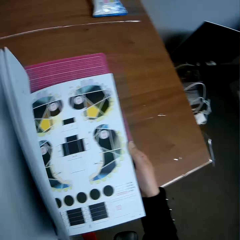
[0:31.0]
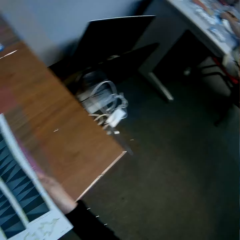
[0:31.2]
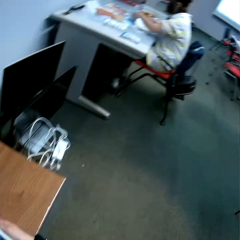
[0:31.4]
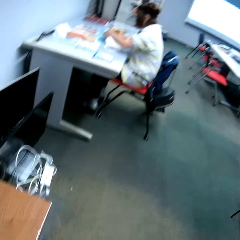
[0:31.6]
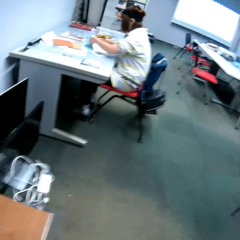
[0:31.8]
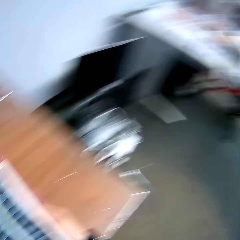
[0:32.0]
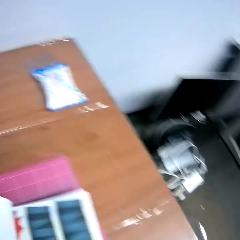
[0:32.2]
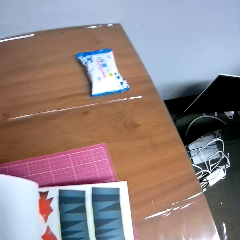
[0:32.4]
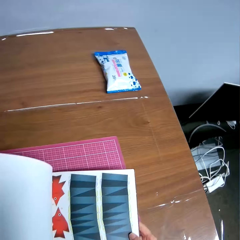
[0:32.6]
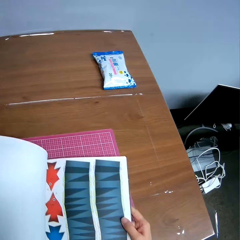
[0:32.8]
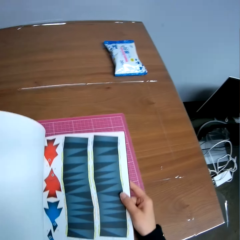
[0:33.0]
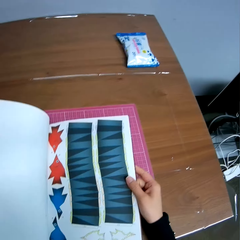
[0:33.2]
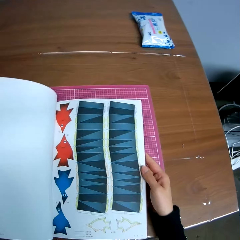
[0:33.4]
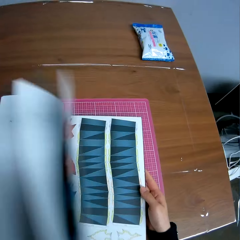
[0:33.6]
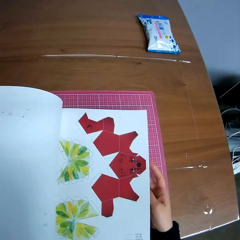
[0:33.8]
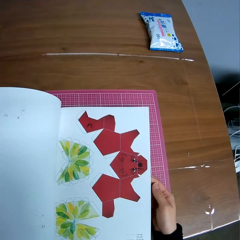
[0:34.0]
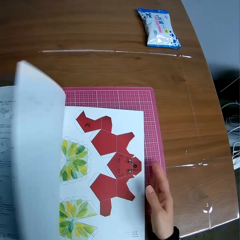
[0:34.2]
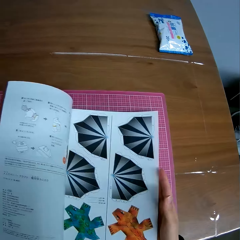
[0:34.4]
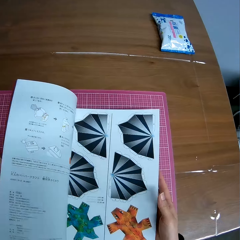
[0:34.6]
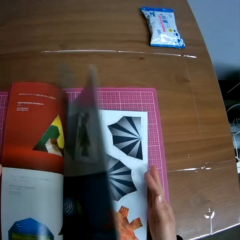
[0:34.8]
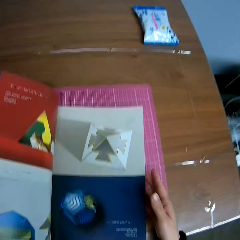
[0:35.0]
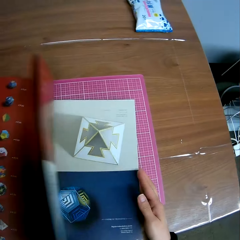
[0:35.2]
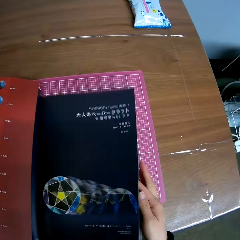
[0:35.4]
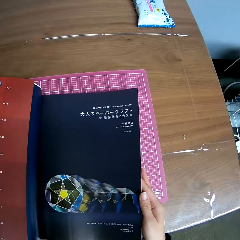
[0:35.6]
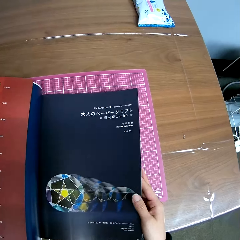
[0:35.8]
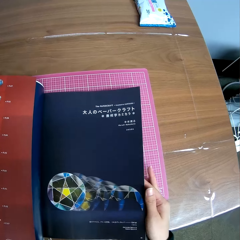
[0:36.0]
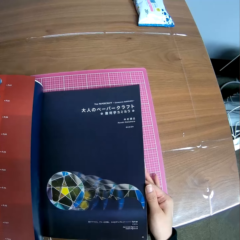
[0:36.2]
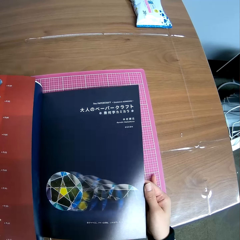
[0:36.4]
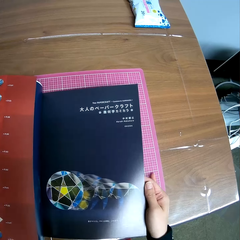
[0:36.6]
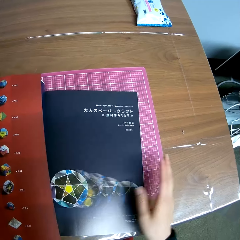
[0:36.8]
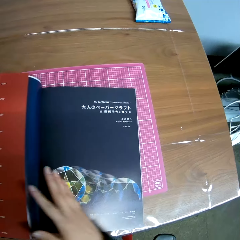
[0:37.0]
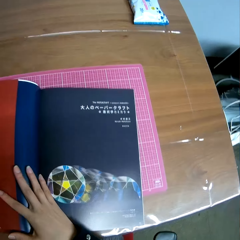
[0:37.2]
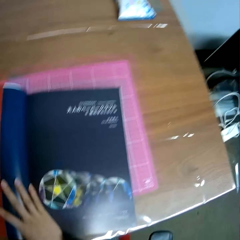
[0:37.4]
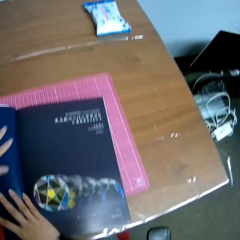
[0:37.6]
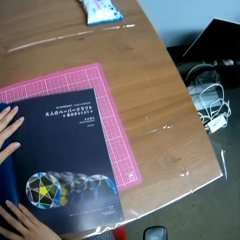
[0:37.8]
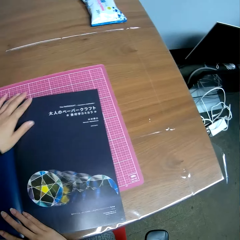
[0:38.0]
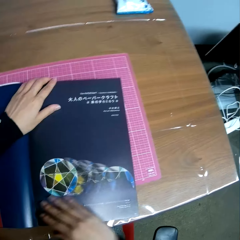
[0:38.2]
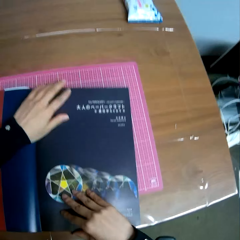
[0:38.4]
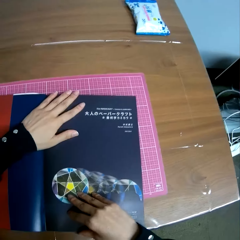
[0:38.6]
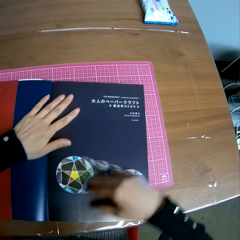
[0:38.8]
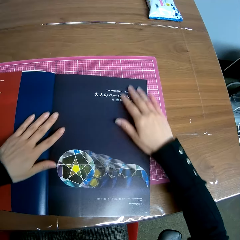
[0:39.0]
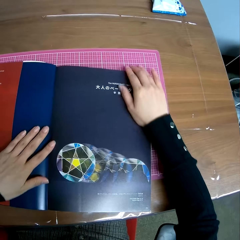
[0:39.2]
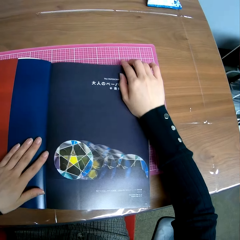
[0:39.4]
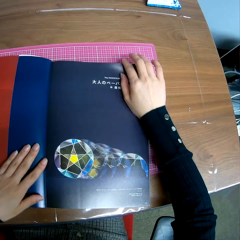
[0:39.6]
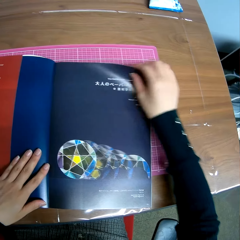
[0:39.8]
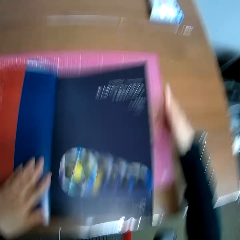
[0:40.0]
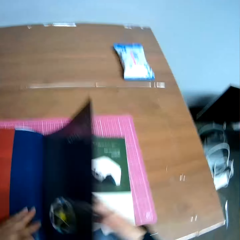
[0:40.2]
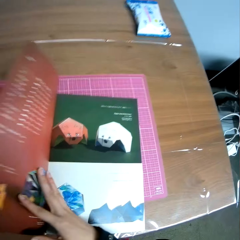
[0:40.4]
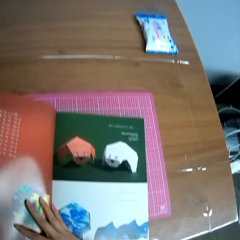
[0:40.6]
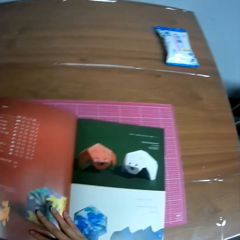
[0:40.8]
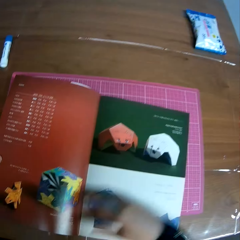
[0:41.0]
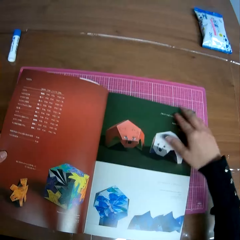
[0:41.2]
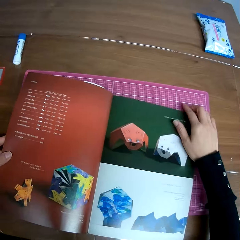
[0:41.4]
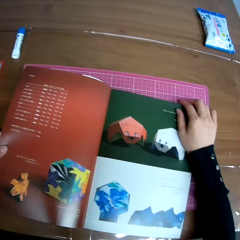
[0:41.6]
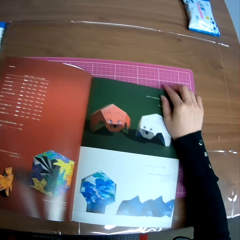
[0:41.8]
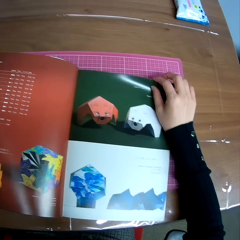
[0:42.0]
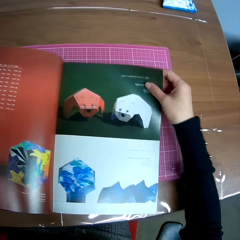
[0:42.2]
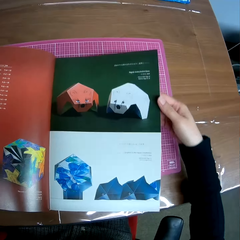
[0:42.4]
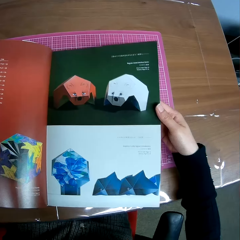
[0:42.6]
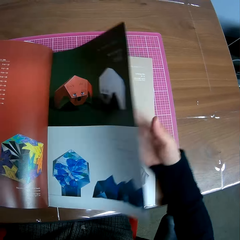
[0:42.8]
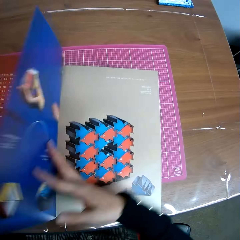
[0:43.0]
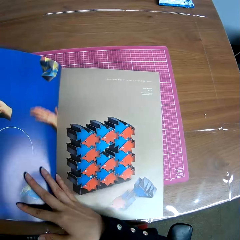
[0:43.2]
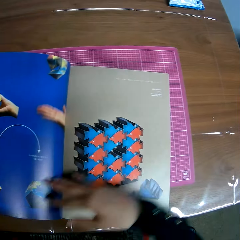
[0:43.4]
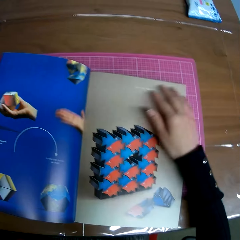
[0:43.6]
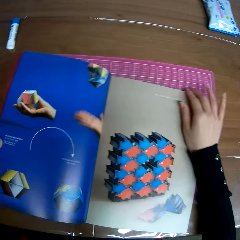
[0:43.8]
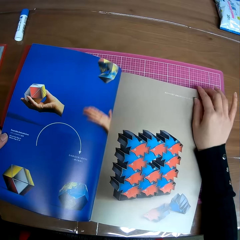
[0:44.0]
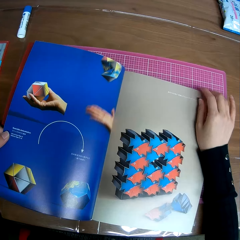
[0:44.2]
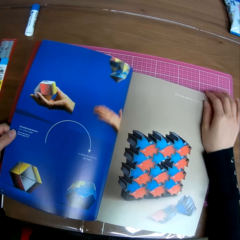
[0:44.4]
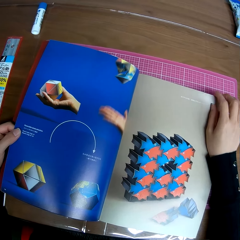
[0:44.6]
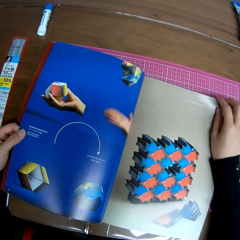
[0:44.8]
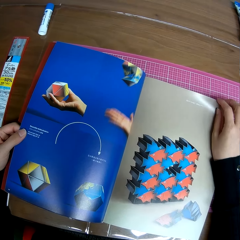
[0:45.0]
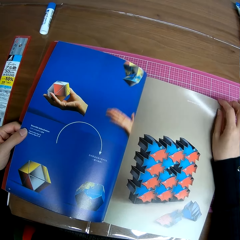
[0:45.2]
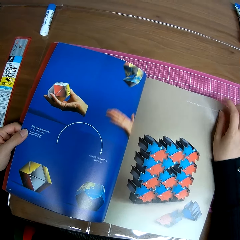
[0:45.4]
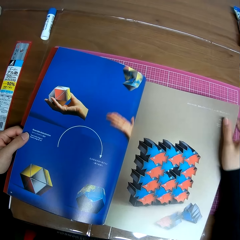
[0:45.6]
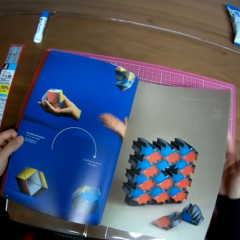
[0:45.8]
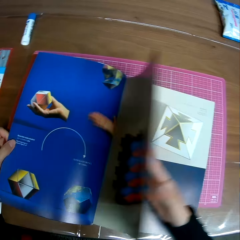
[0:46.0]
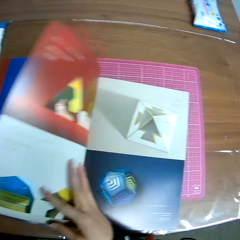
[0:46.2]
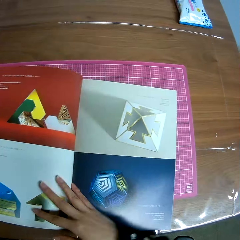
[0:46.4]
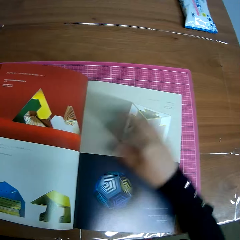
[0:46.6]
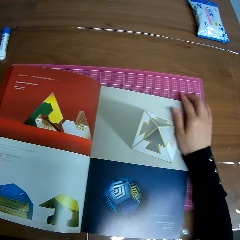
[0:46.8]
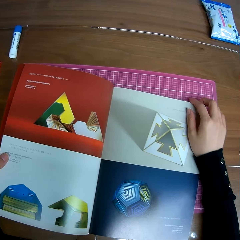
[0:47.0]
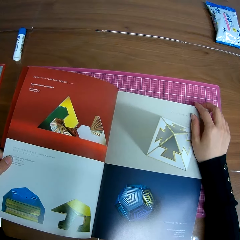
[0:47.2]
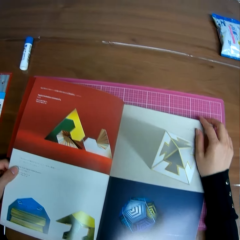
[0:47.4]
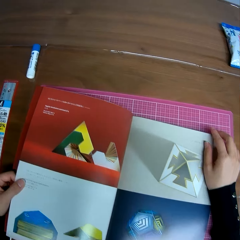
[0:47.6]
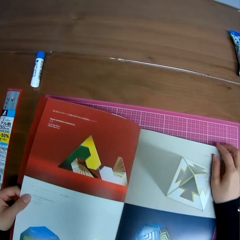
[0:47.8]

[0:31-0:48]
The camera wearer looks around in the room. They look at the book. They flip previous pages of the book. They touch the book. They turn the next page of the book repeatedly.

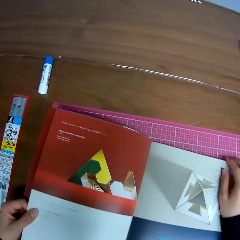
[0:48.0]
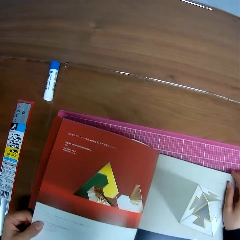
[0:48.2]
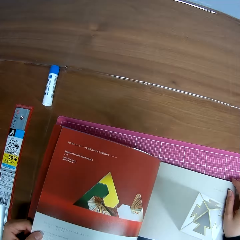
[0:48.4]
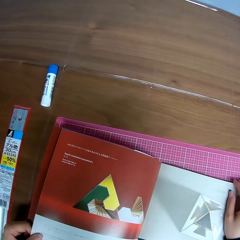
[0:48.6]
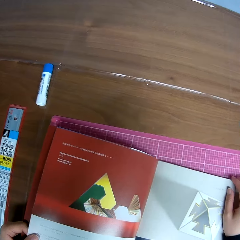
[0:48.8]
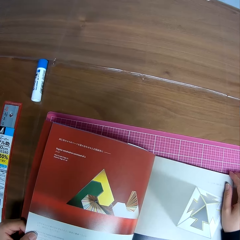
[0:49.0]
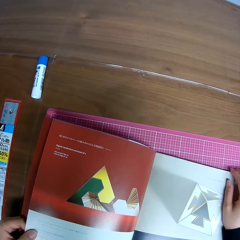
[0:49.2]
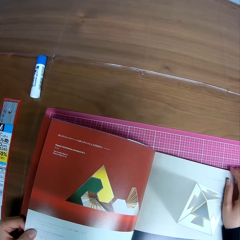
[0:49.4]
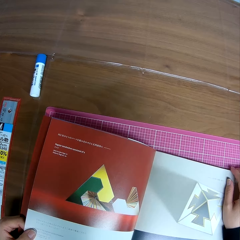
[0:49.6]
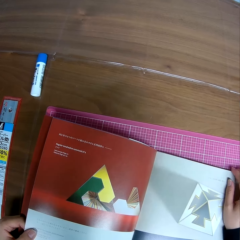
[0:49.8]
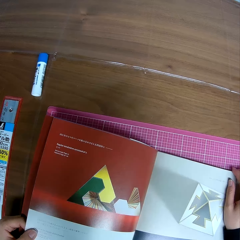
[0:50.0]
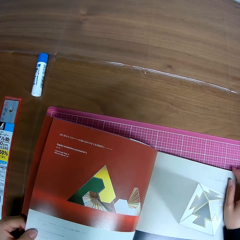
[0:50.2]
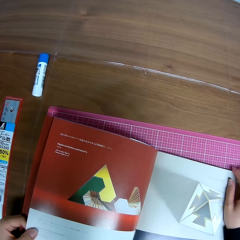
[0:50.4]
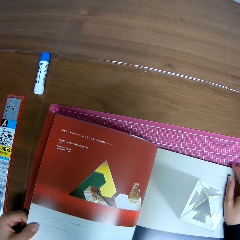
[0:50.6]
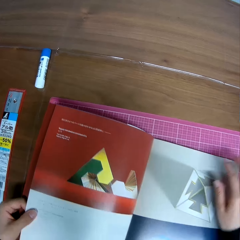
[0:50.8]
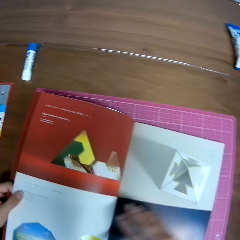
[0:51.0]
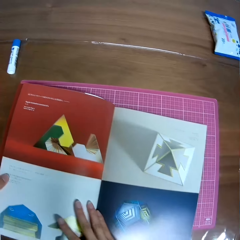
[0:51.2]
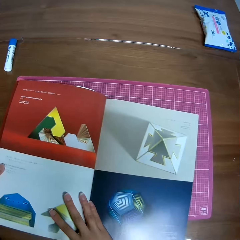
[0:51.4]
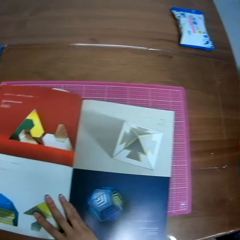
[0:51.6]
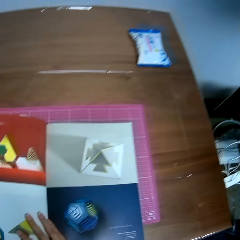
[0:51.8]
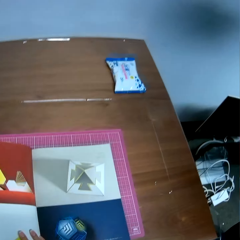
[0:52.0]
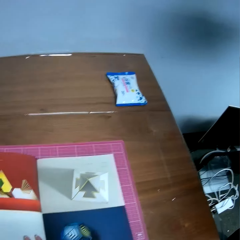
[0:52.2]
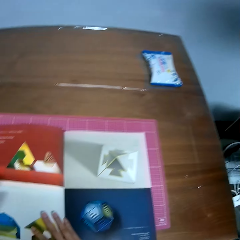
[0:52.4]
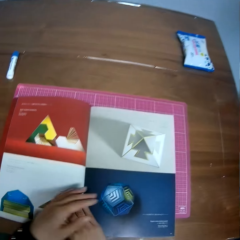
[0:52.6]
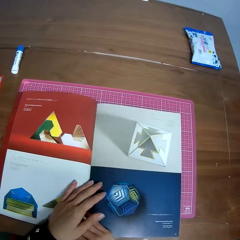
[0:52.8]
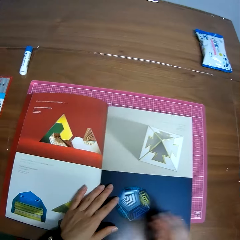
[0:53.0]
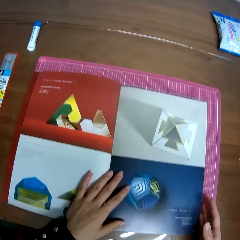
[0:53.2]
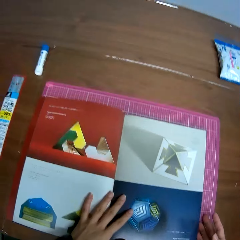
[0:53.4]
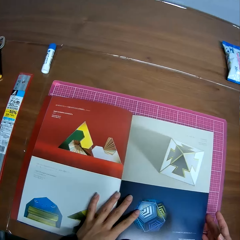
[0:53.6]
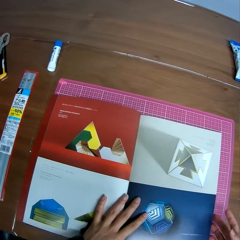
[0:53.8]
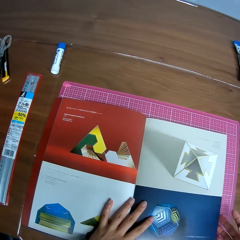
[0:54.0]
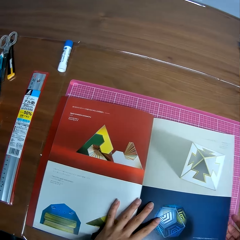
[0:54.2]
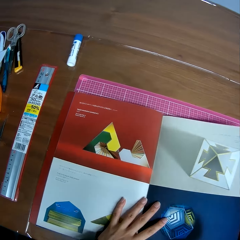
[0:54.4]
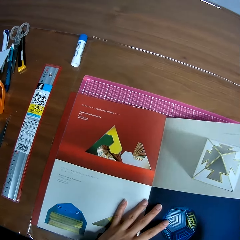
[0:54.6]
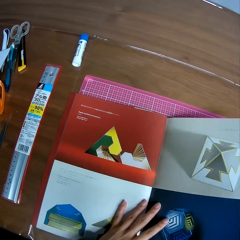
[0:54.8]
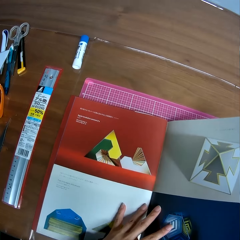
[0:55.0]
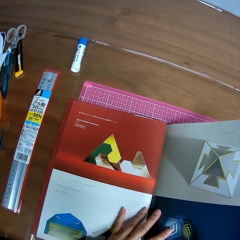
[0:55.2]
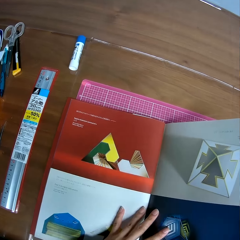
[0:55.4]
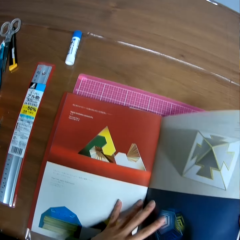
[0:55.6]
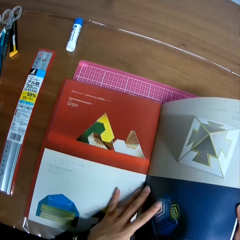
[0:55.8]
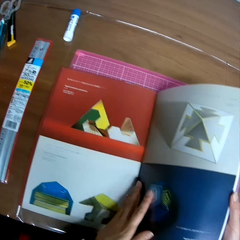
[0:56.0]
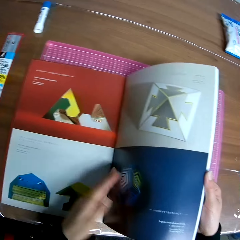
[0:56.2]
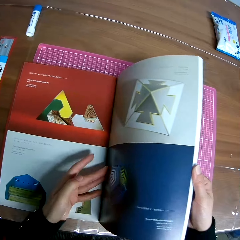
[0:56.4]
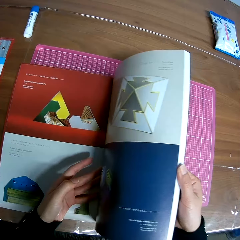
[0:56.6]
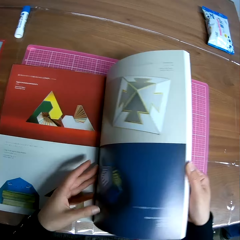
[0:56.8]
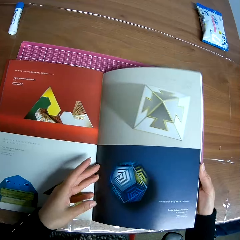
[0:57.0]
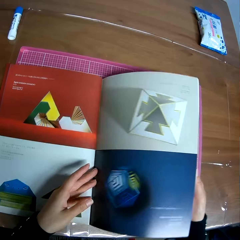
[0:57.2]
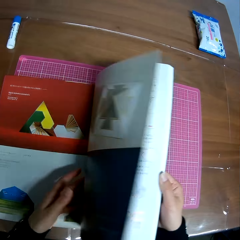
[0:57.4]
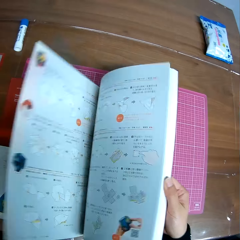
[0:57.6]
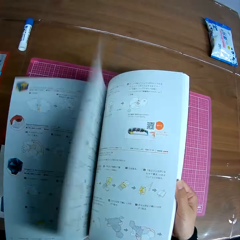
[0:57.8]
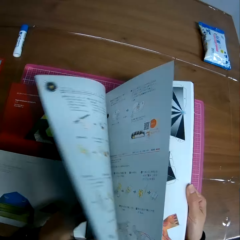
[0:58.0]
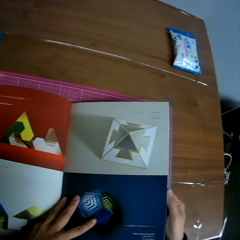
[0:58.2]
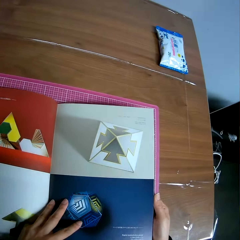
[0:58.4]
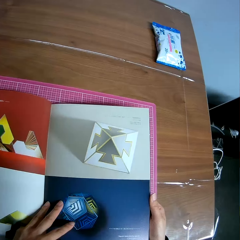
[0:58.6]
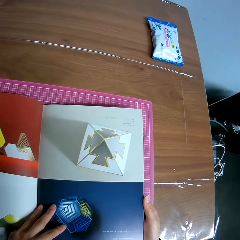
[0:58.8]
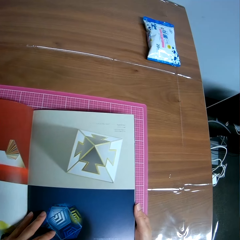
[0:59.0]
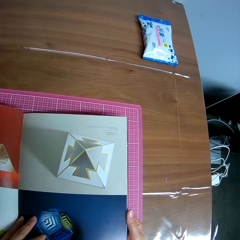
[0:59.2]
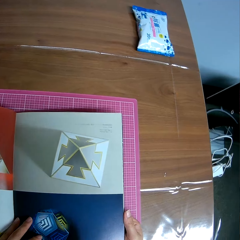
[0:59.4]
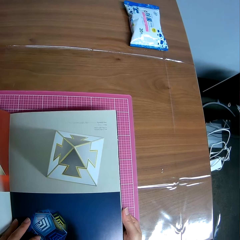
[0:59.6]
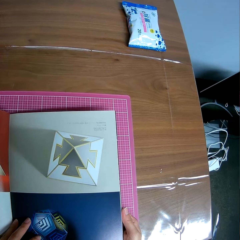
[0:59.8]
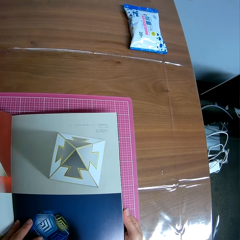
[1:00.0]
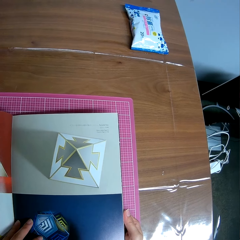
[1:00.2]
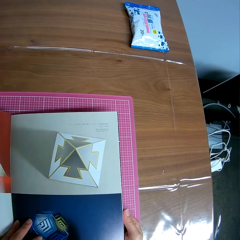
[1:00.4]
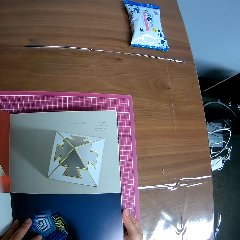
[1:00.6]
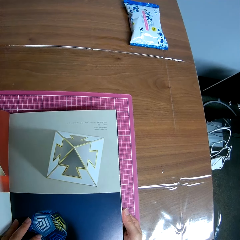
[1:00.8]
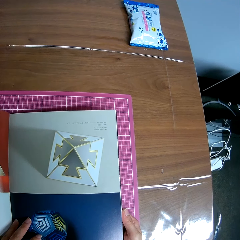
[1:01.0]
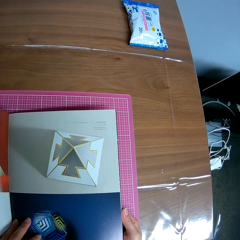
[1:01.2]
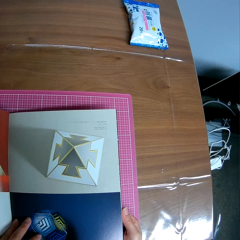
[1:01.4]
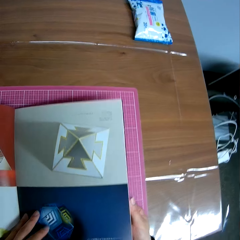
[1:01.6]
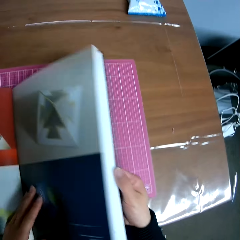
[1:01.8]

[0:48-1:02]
The camera wearer looks around on the table. They look at the pictures in the book. They touch the book. They flip the next pages of the book. They return to the previous page of the book. They look at the pictures in the book.
